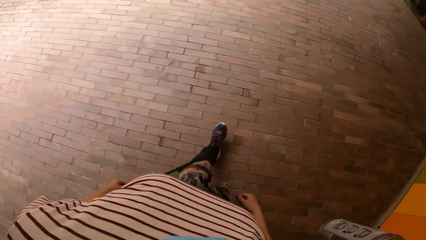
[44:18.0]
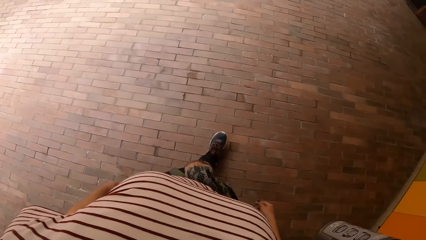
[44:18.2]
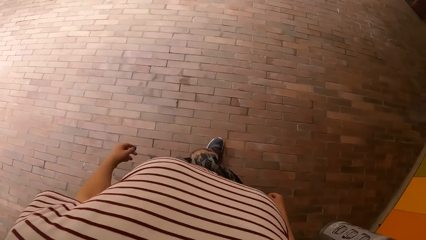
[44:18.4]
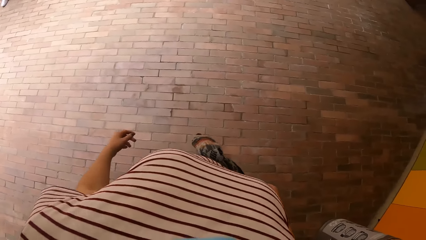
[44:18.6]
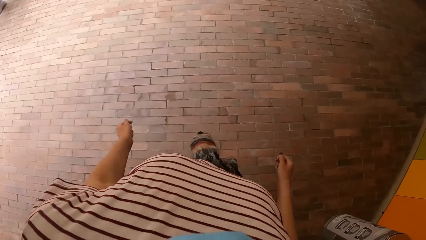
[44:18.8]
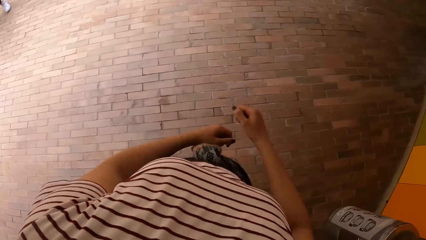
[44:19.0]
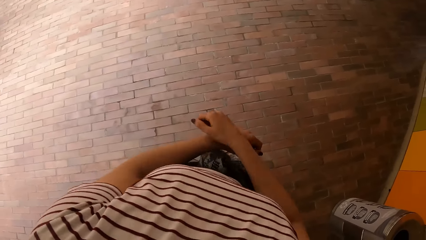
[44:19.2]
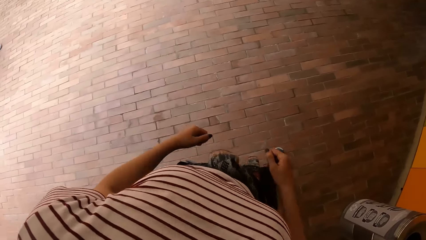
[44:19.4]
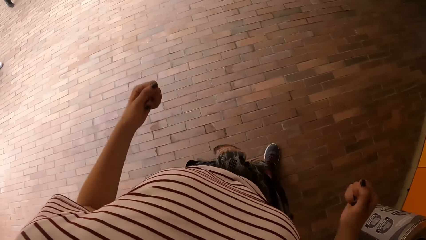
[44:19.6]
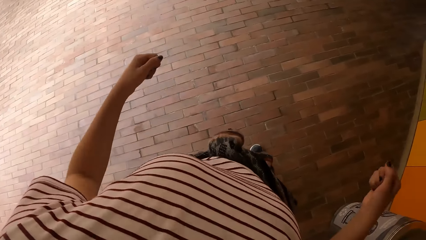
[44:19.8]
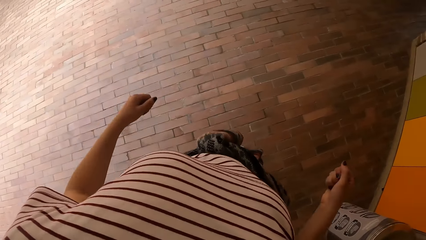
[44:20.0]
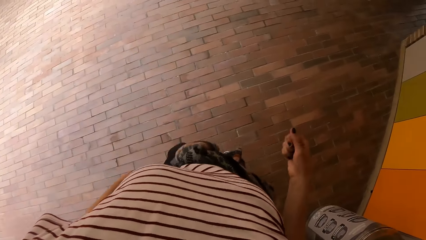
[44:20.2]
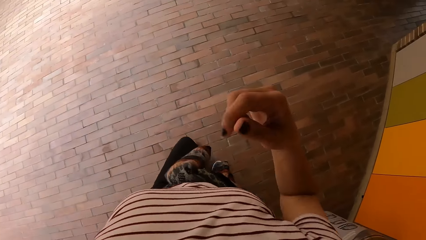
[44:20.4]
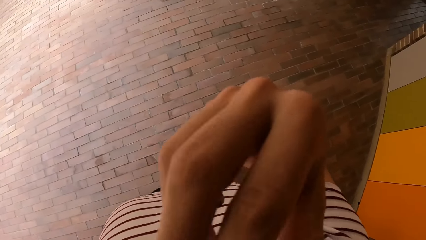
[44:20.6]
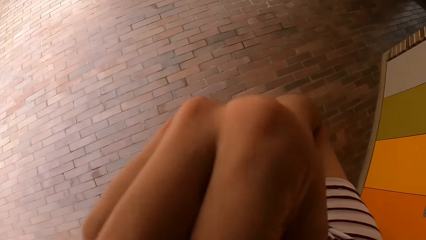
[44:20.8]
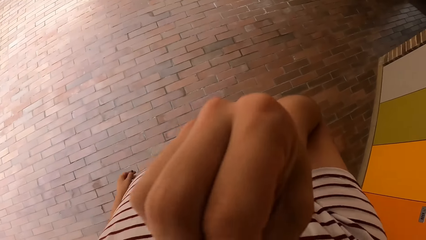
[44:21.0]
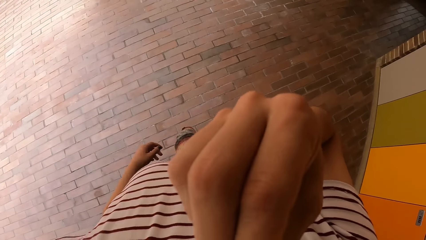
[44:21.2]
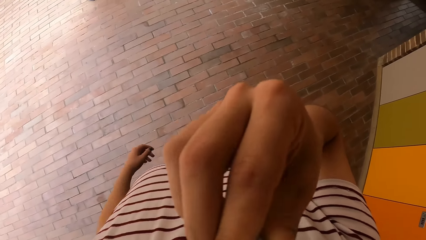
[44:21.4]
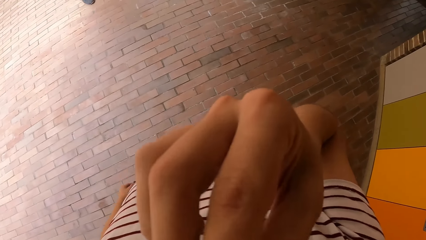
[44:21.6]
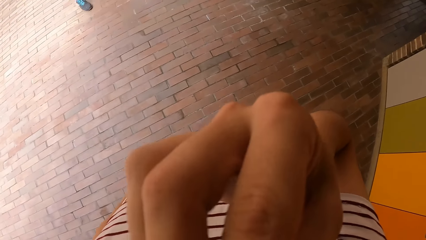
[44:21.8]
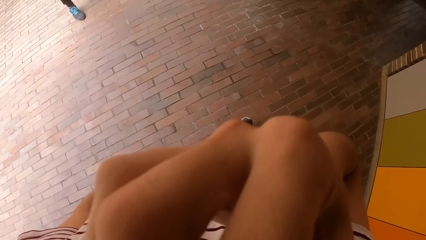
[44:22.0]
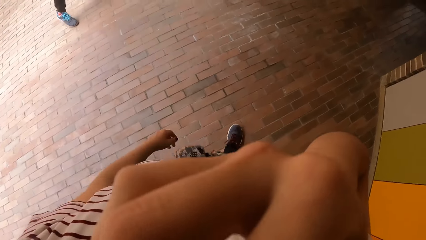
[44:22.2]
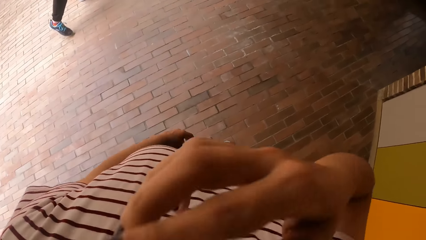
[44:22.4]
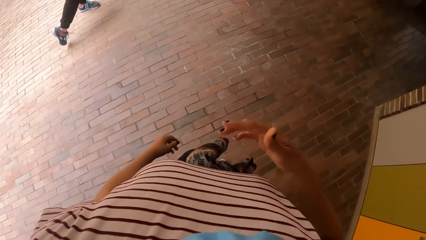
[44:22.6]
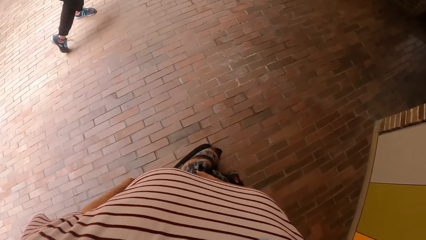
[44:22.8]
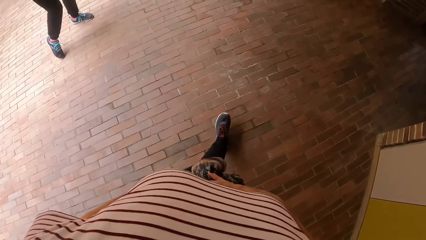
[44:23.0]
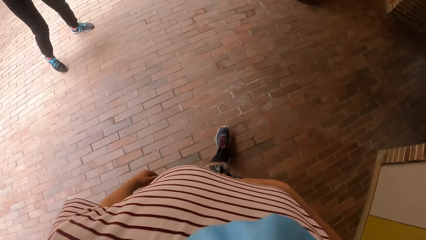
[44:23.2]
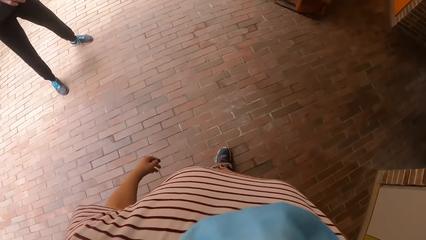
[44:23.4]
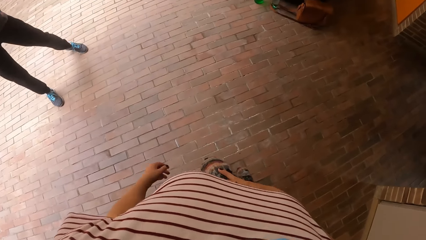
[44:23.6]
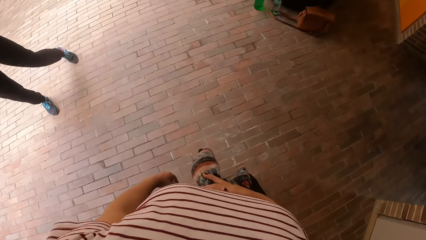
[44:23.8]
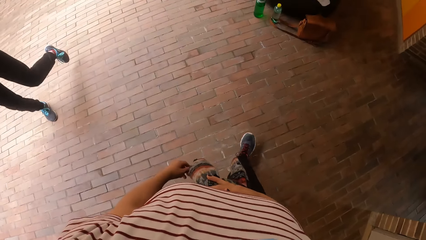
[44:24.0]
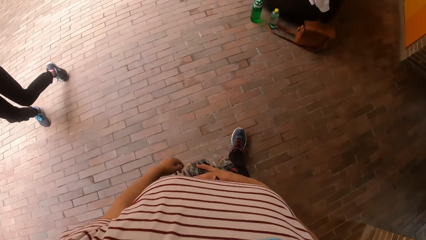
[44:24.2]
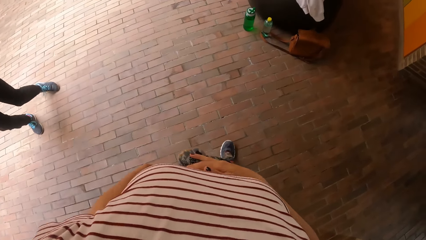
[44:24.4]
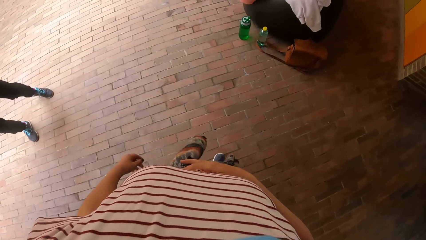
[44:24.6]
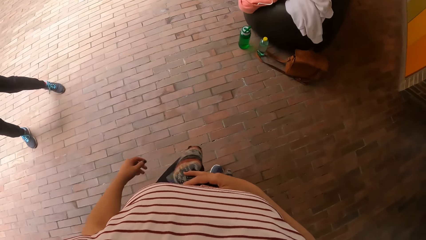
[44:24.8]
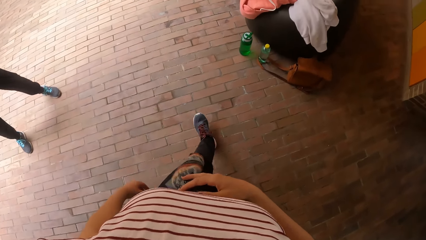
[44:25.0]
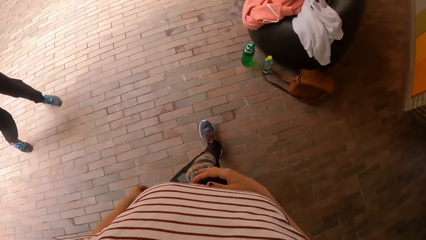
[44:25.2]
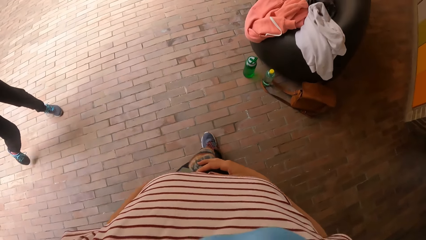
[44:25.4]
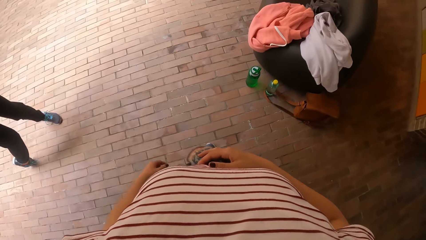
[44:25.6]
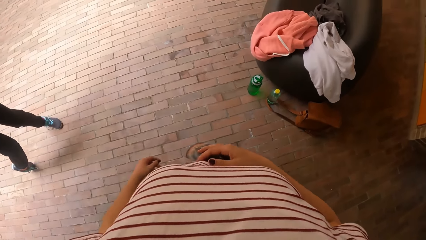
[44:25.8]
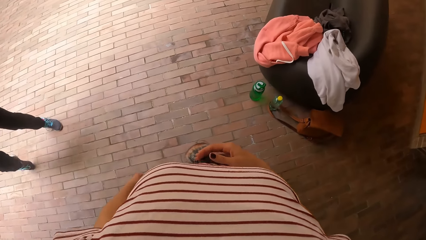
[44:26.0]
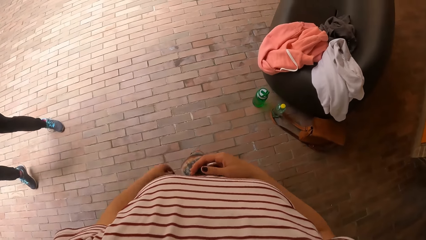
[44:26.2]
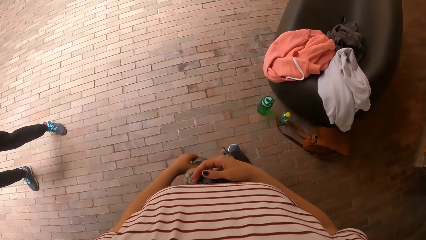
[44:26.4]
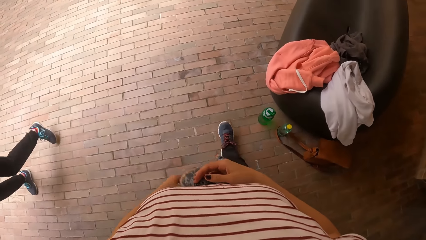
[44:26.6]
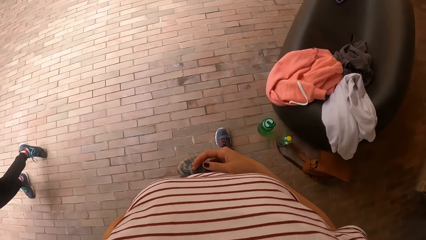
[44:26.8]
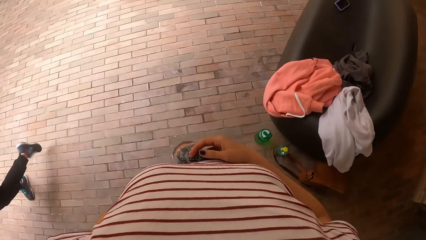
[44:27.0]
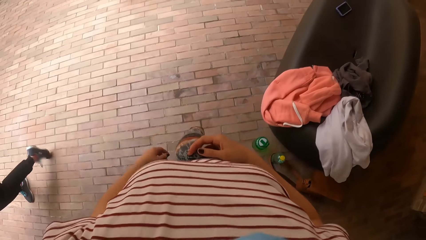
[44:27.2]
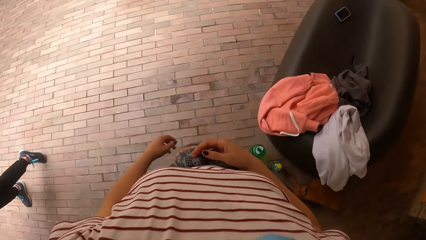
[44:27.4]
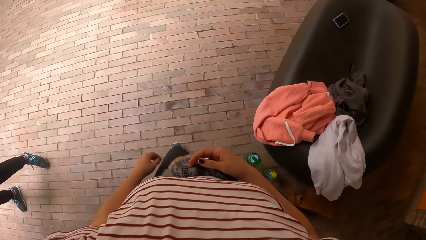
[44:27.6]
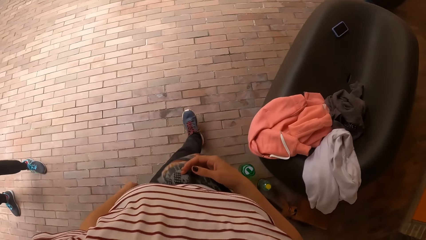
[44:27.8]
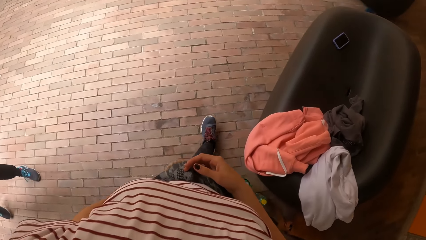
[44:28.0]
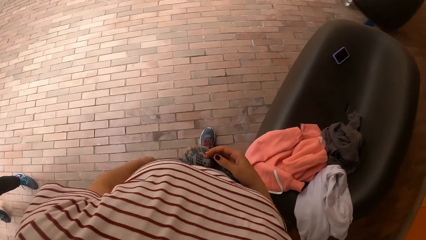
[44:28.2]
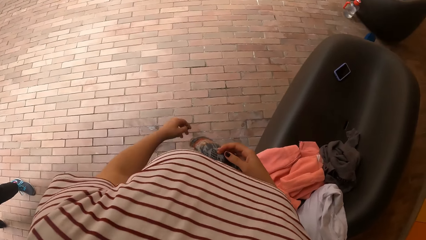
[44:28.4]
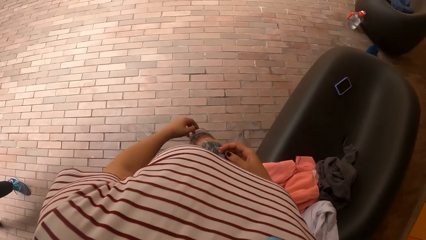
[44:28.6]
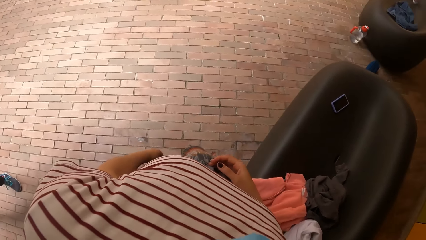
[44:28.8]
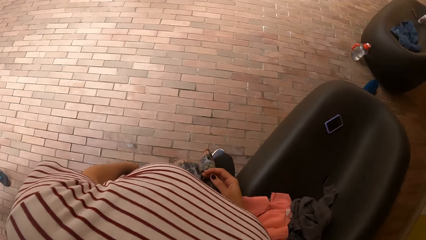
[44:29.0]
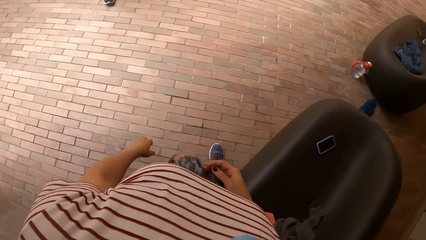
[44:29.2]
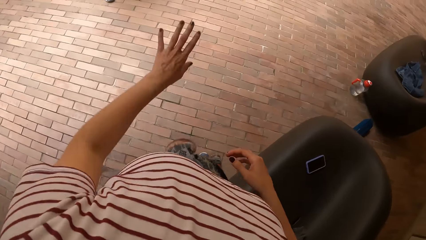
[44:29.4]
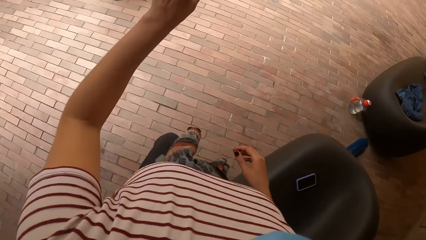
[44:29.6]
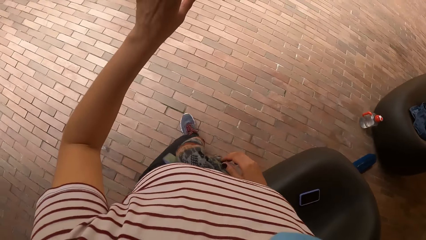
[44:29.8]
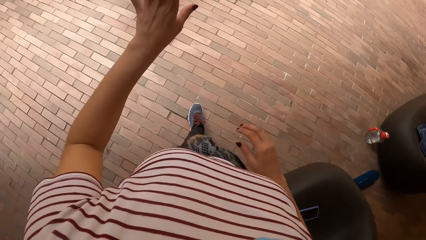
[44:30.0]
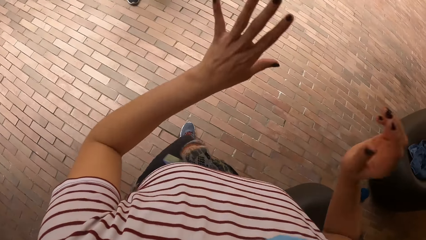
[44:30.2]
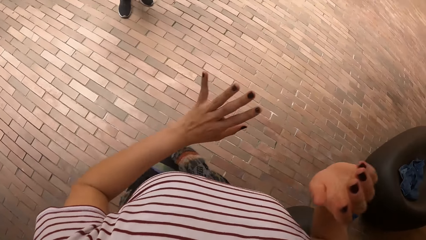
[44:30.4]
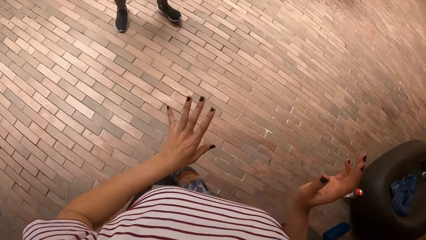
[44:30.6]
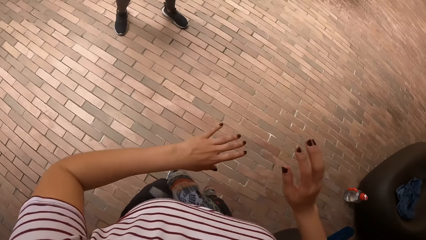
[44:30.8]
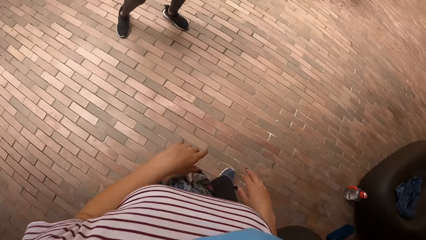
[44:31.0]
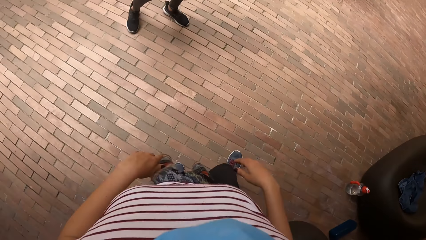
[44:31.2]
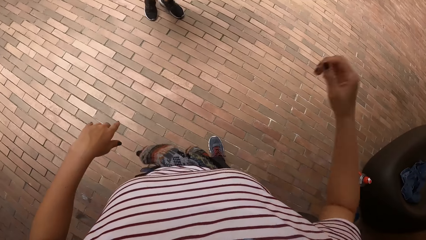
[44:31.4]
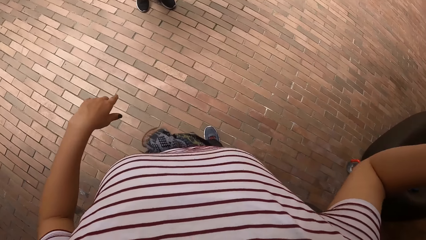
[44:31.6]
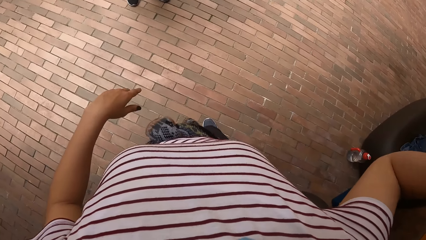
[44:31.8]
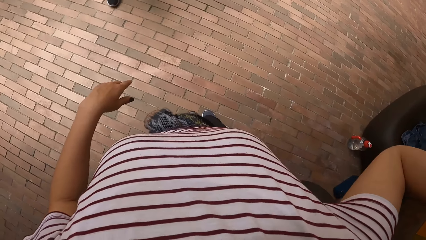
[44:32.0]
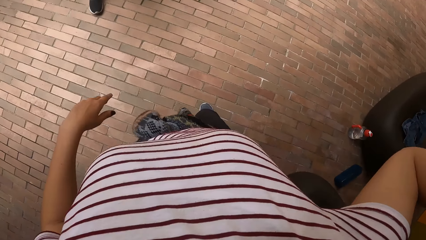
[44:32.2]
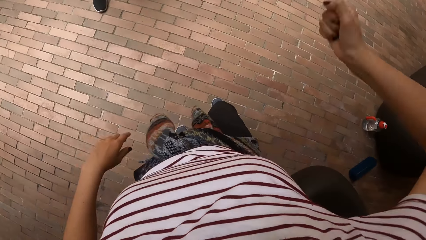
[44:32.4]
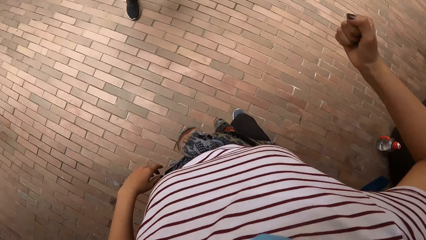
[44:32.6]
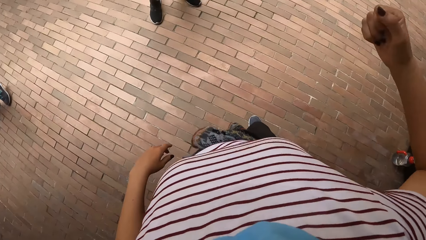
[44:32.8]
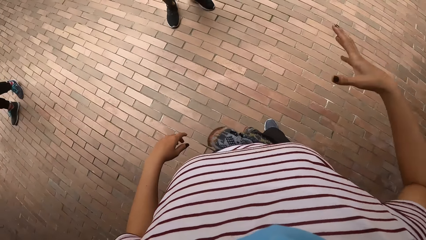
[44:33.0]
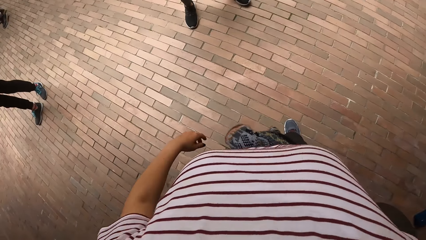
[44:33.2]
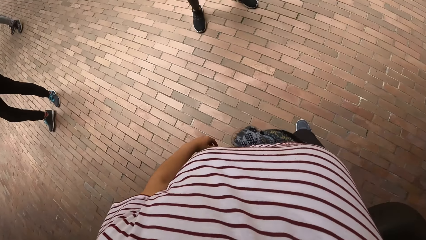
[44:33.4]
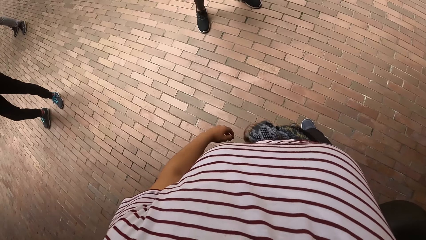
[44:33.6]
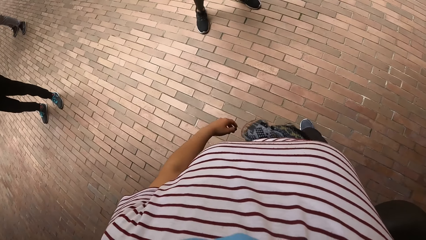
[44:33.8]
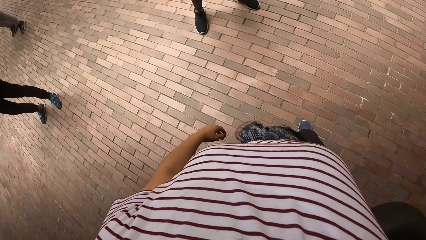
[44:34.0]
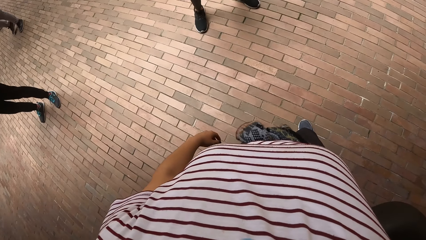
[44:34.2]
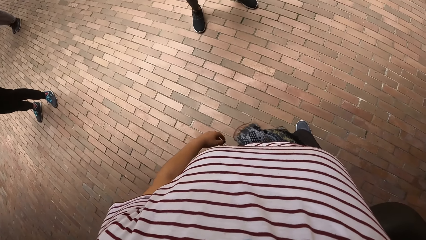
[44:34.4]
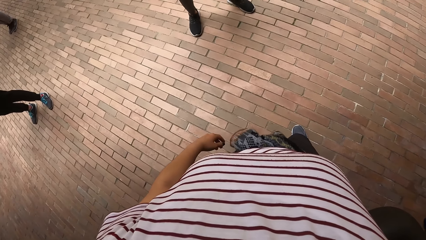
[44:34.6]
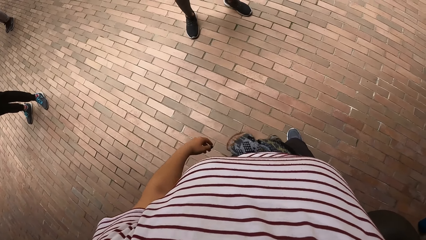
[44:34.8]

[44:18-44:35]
The camera wearer touches her face with her right hand. She walks in the compound. She stretches her hand. She lifts her hand. She dances.
